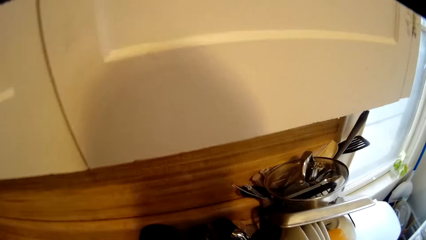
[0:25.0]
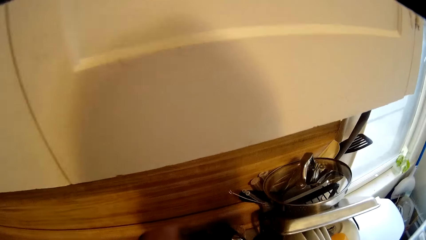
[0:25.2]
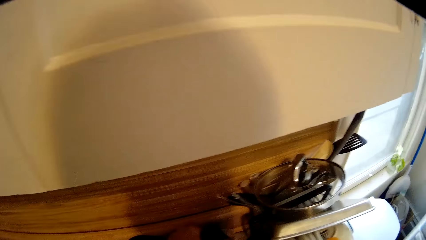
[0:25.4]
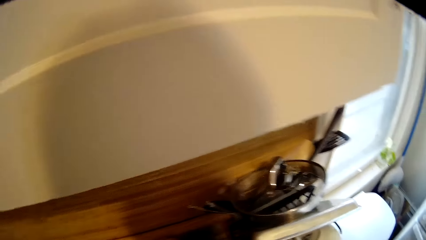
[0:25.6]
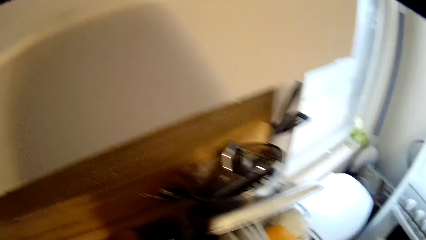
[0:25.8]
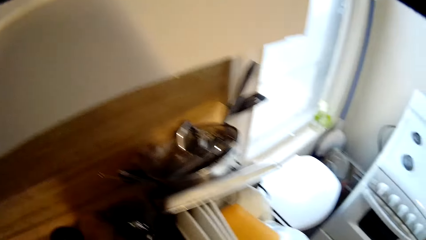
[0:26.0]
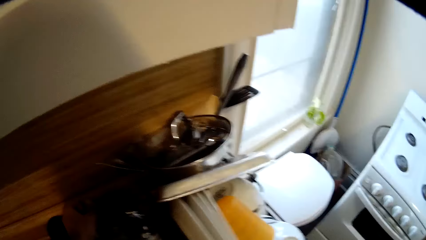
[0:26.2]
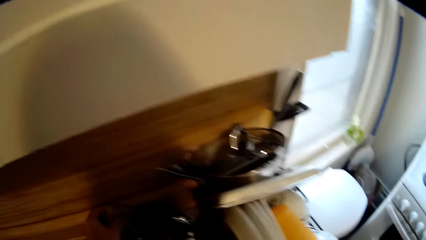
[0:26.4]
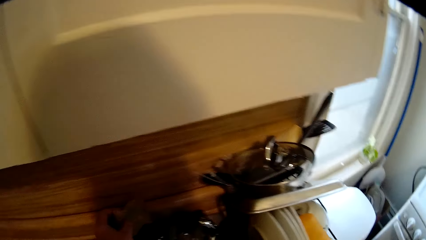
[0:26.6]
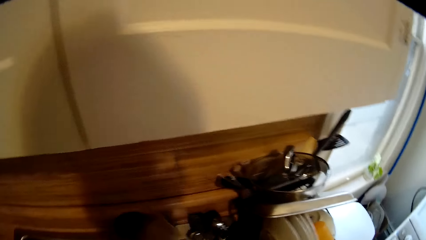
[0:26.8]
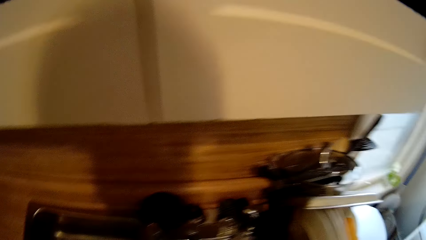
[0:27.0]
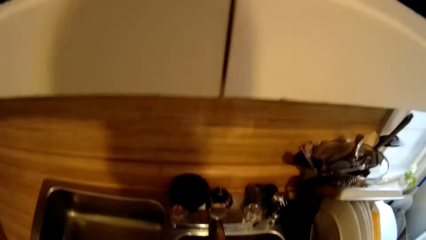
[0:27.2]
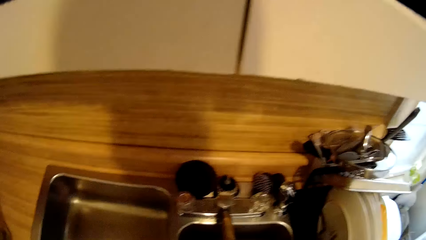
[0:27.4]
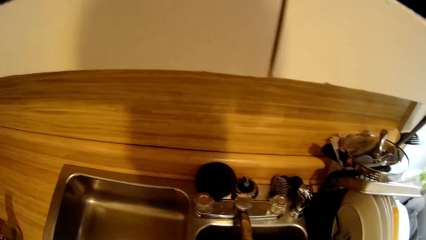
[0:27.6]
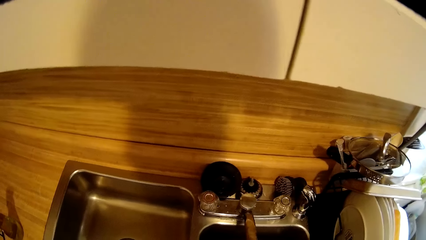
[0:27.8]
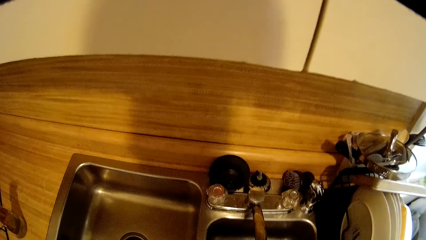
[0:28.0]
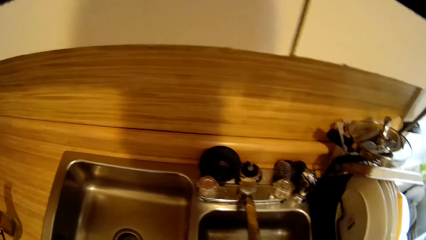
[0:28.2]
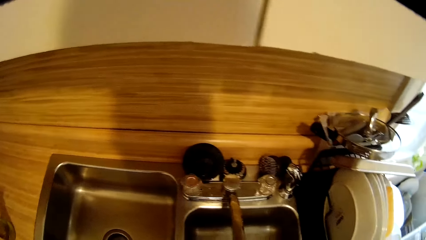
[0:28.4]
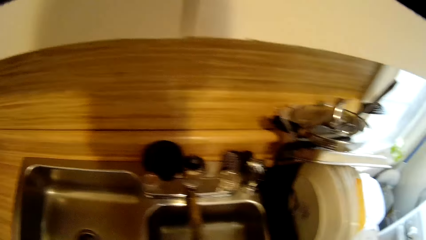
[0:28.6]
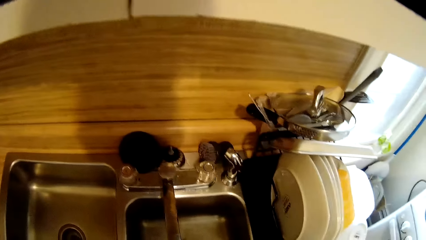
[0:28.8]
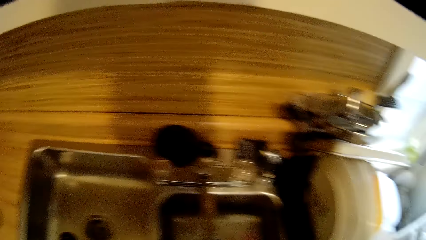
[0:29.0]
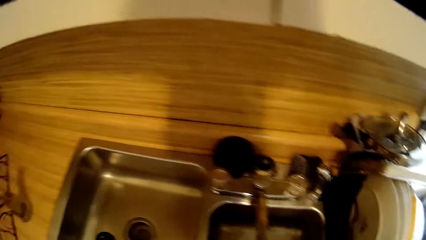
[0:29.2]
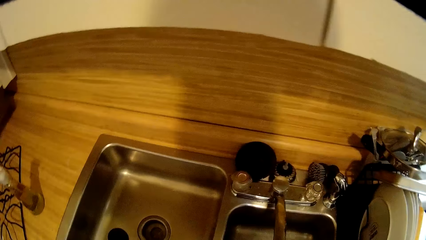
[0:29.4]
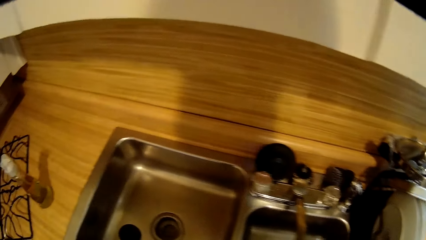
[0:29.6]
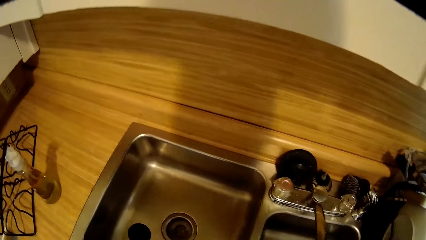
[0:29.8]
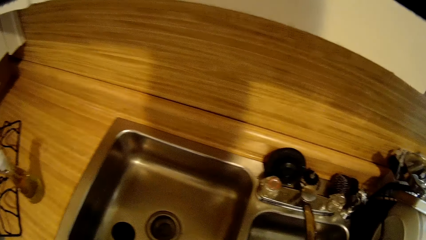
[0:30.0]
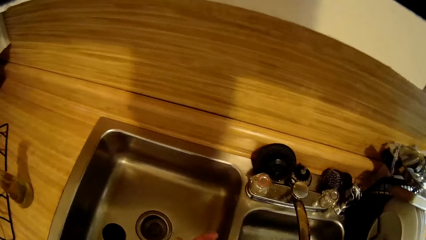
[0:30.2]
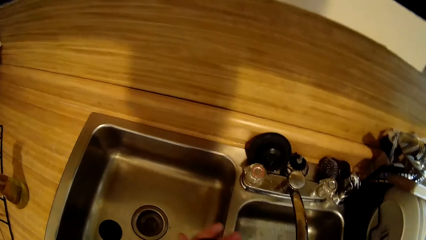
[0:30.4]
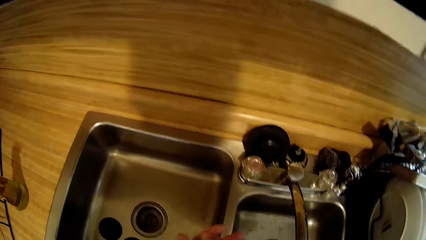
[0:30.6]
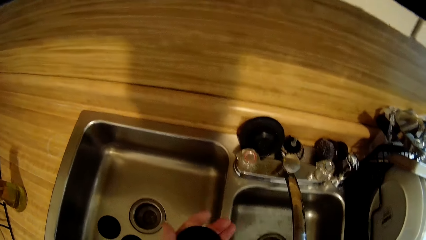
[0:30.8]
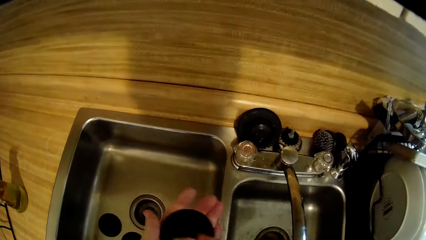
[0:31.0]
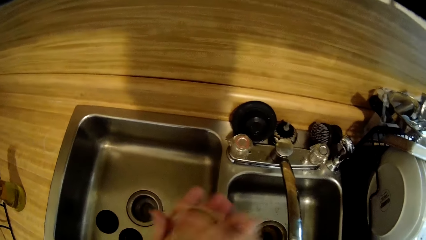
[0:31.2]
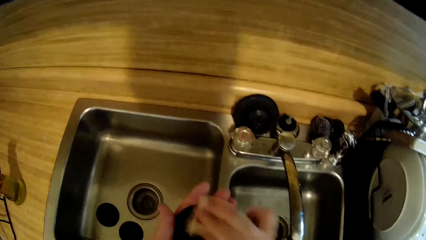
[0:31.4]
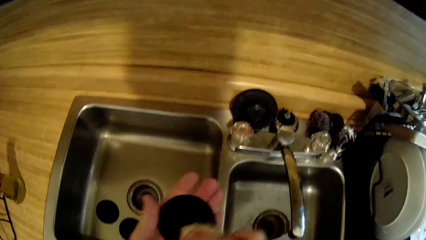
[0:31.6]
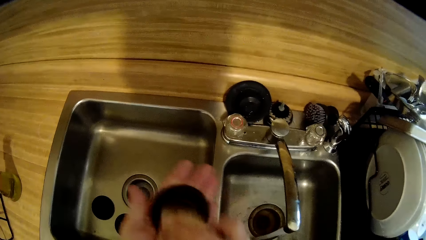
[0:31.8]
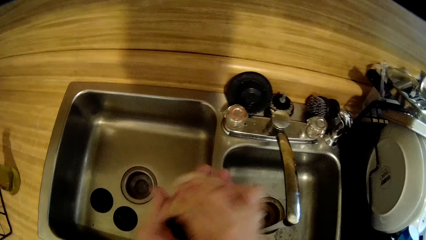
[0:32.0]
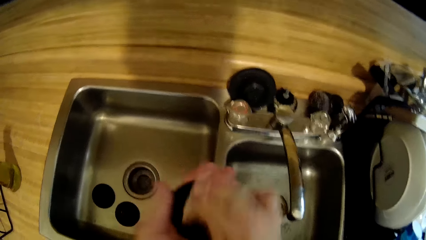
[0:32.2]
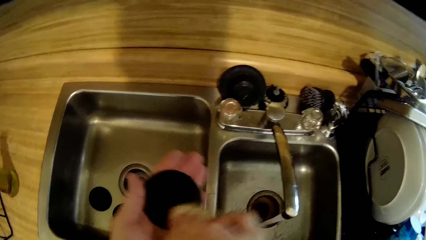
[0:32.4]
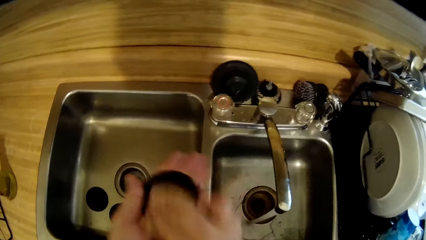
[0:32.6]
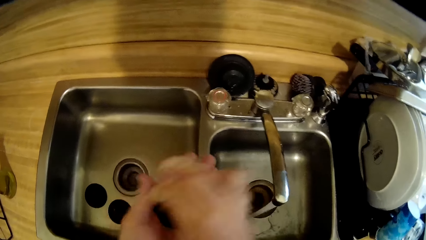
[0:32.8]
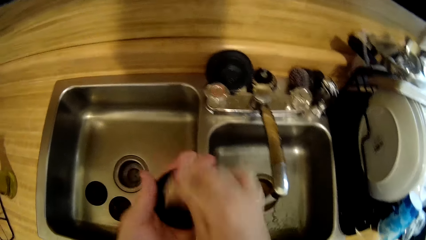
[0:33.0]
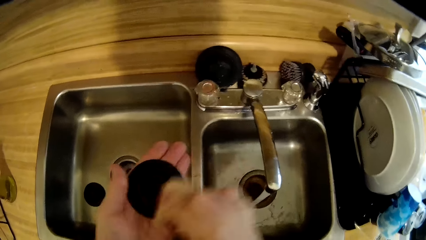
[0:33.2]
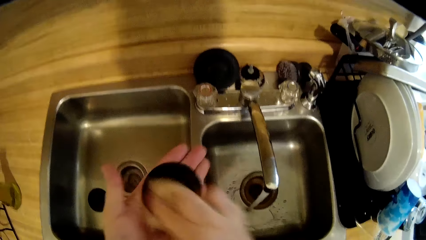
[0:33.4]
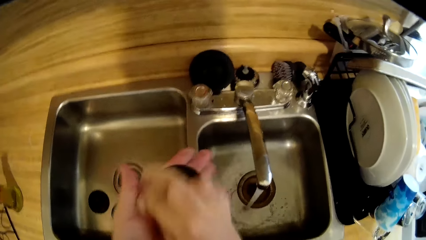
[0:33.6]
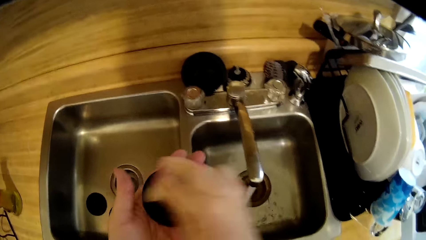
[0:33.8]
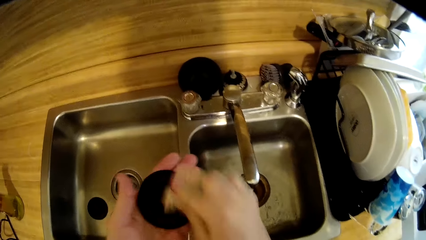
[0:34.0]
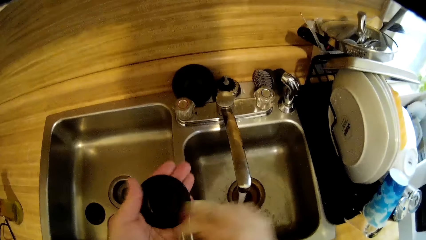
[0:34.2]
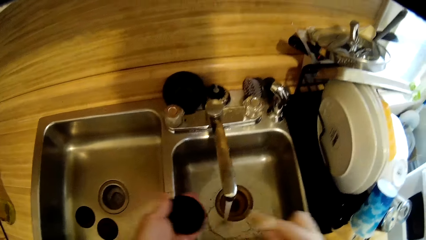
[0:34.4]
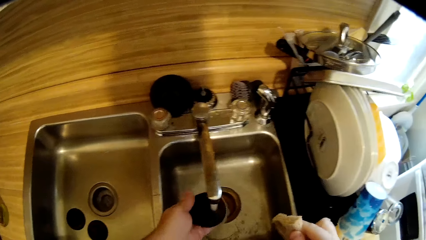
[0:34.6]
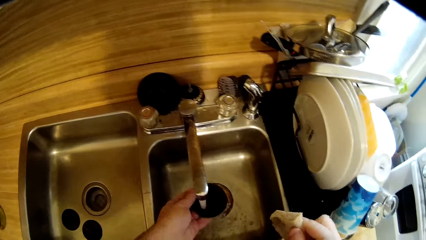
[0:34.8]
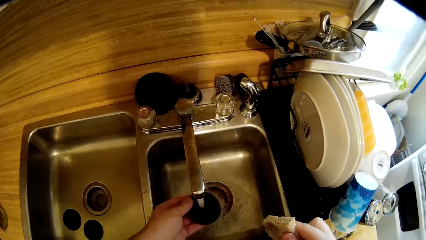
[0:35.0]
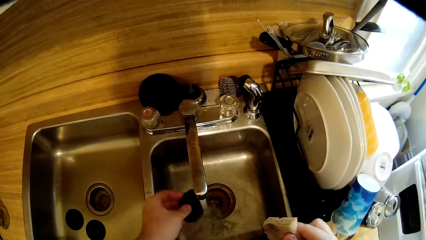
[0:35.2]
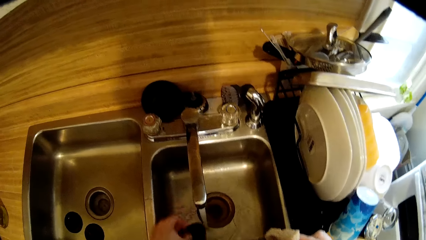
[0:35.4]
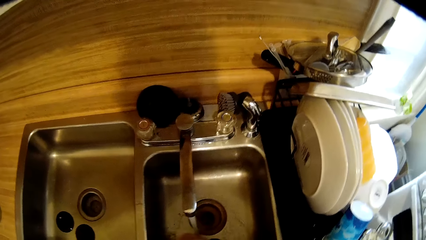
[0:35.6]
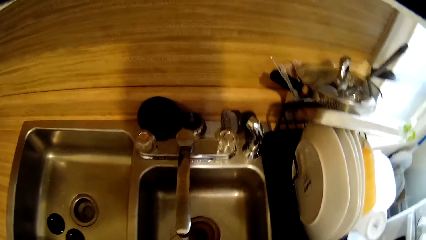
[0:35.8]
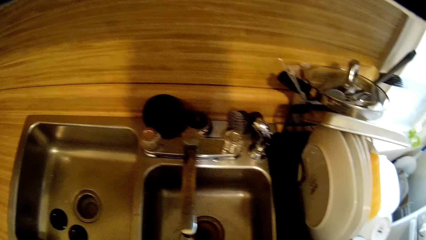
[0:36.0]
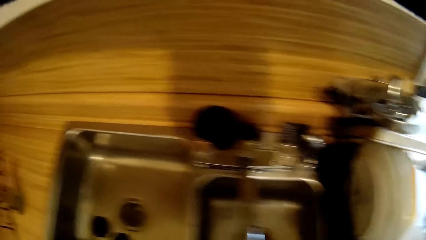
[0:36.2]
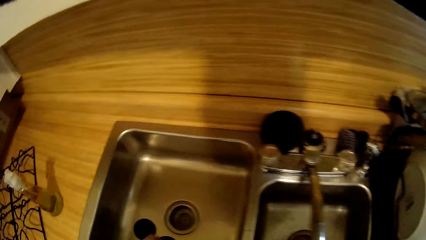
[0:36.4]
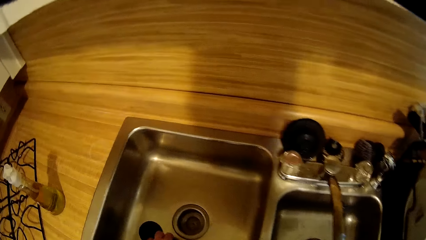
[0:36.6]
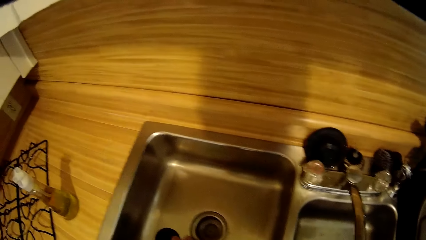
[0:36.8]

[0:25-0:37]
The camera wearer fixes the gas delivery tube. They wipe the stove burner. They wash the burner plates.

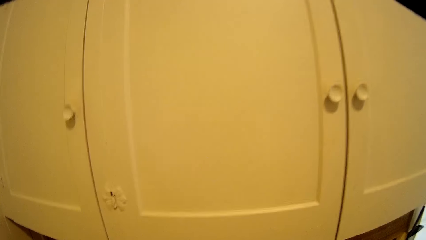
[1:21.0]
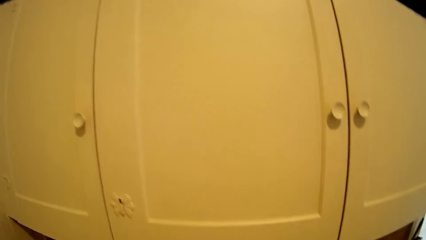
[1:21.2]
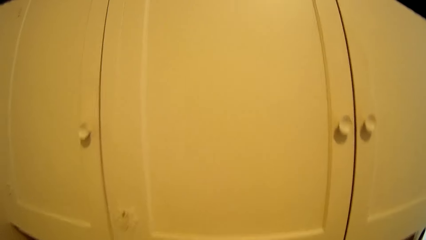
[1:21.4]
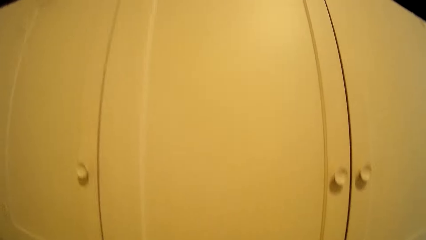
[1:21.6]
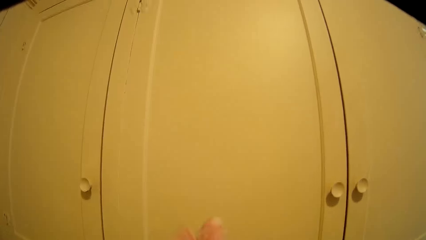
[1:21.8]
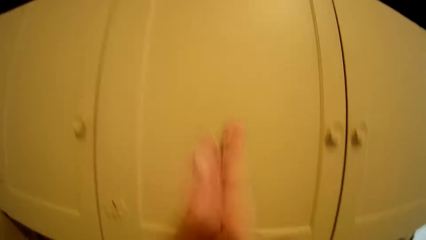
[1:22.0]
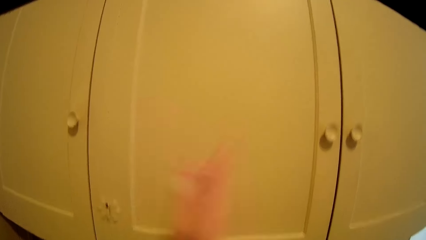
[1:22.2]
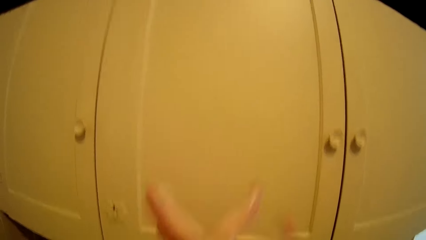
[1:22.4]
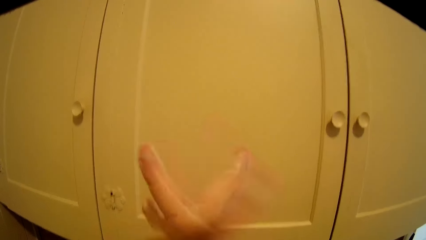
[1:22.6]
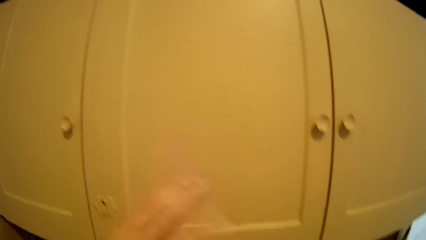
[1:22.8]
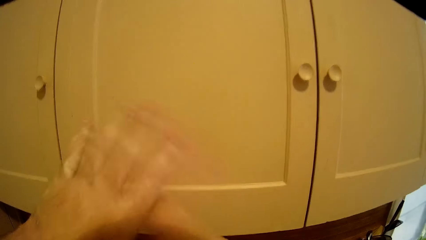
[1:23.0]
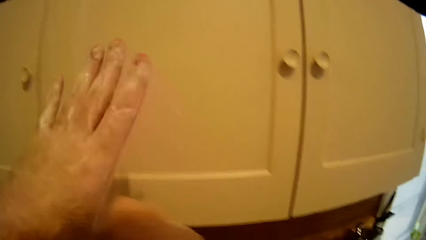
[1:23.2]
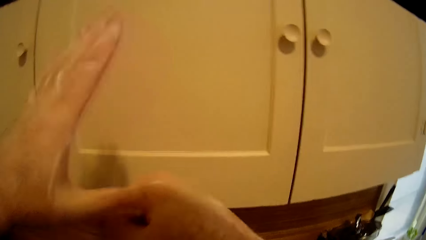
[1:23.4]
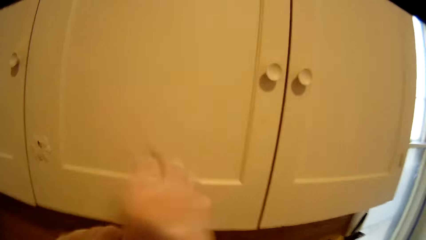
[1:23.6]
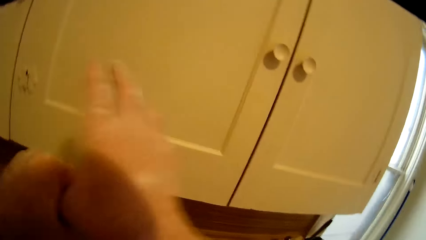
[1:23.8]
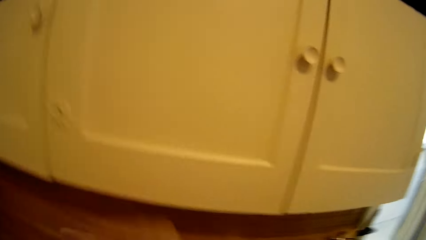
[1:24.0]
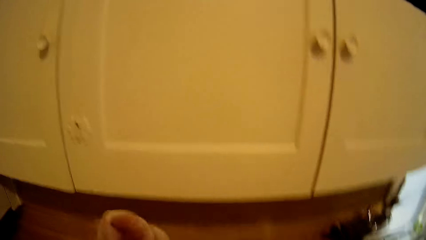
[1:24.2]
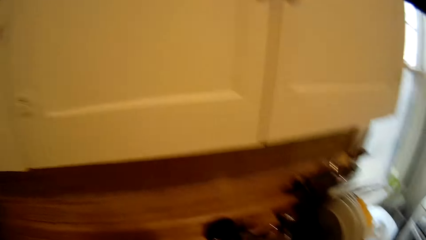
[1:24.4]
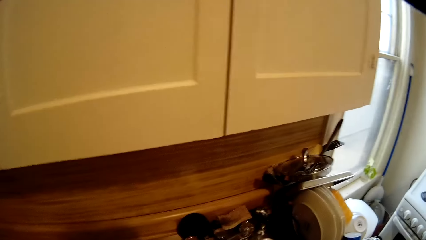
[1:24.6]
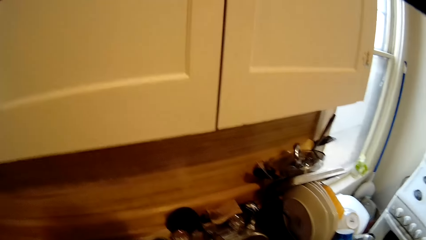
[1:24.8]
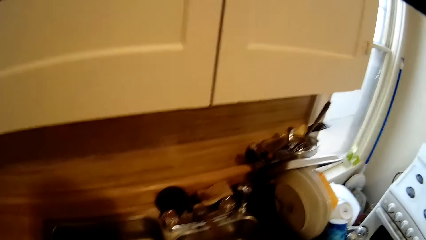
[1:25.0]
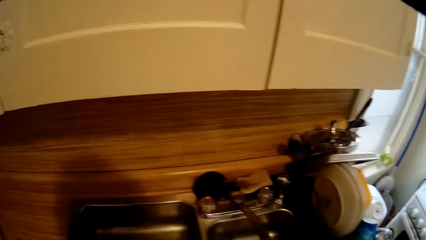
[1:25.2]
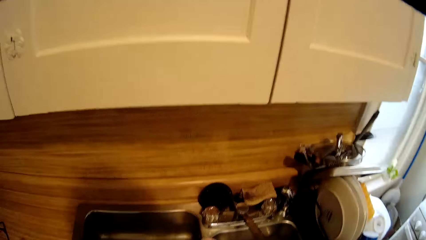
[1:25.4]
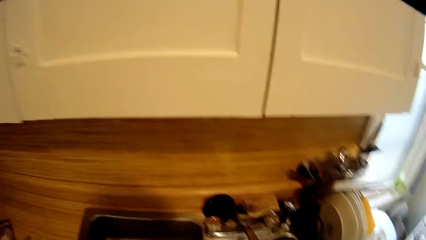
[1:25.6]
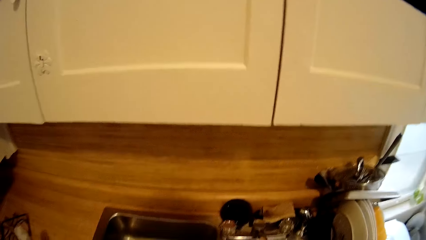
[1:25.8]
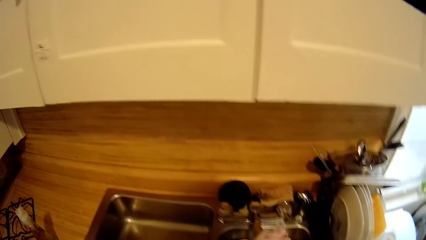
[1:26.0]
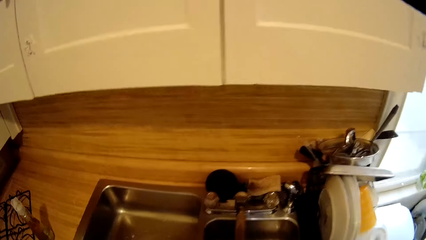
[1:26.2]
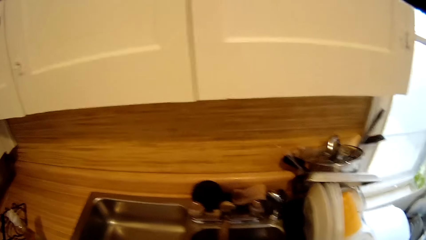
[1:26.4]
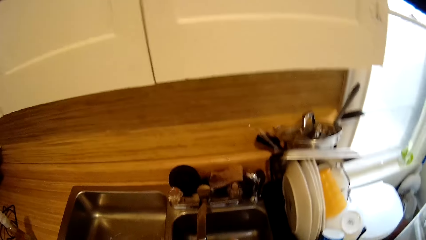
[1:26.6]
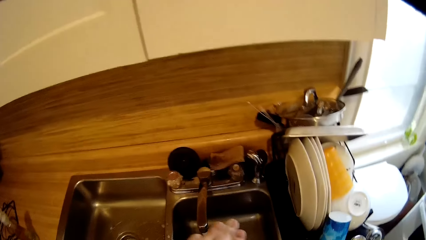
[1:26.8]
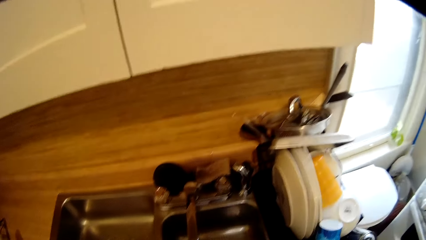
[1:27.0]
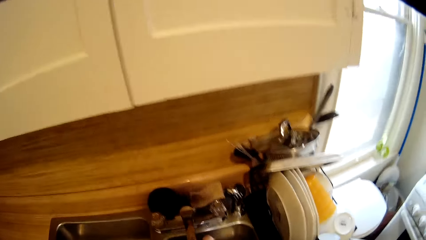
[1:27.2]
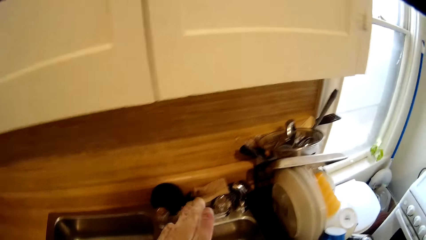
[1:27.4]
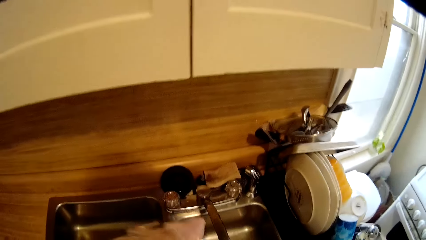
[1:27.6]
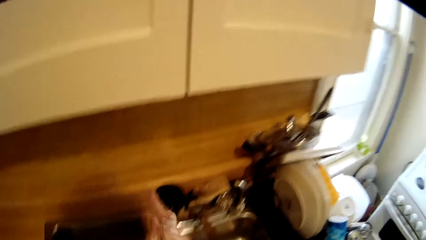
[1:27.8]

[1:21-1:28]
The camera wearer washes his hands.
